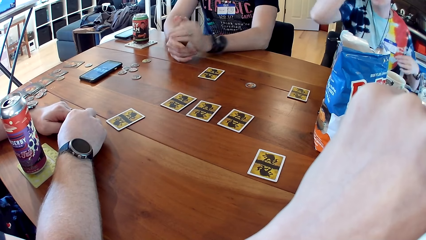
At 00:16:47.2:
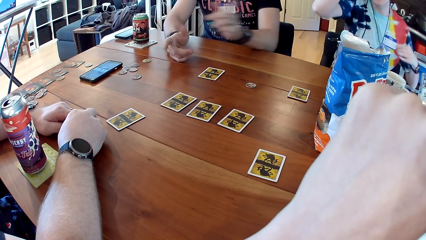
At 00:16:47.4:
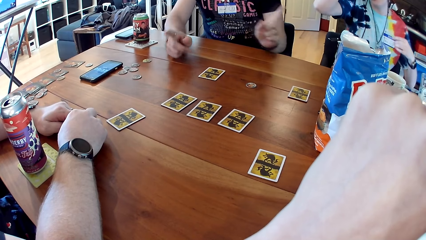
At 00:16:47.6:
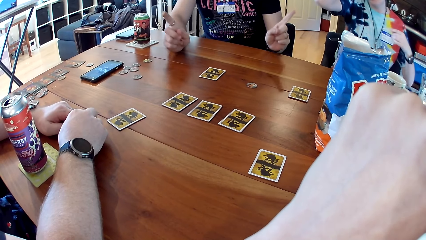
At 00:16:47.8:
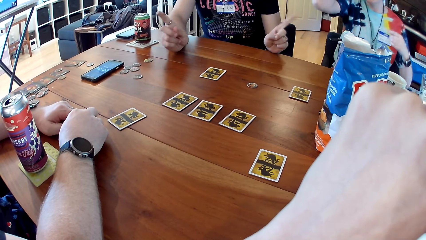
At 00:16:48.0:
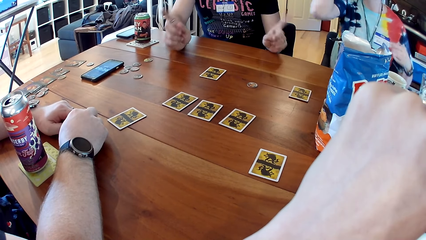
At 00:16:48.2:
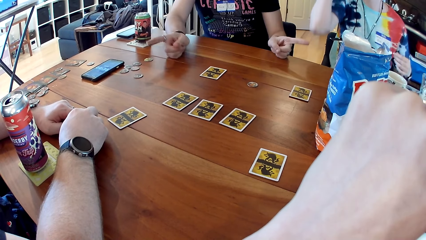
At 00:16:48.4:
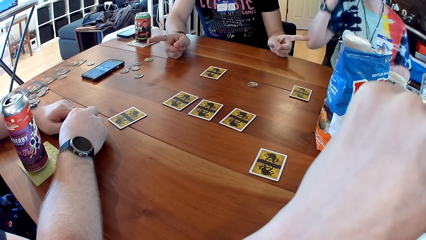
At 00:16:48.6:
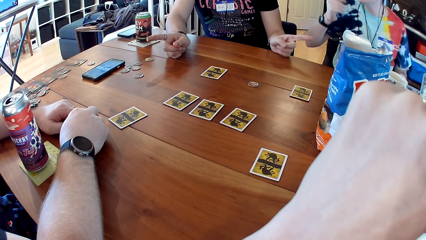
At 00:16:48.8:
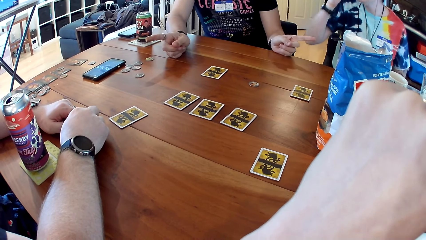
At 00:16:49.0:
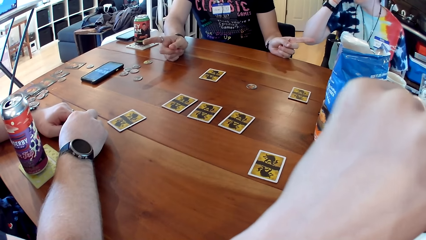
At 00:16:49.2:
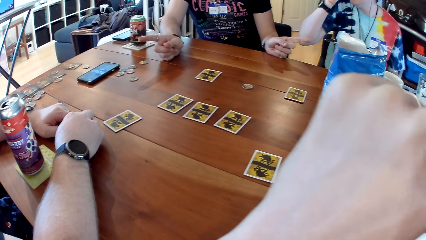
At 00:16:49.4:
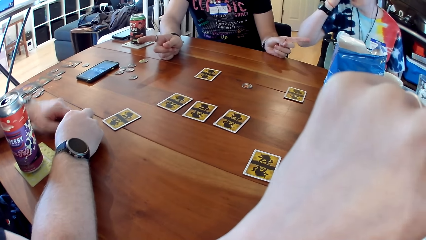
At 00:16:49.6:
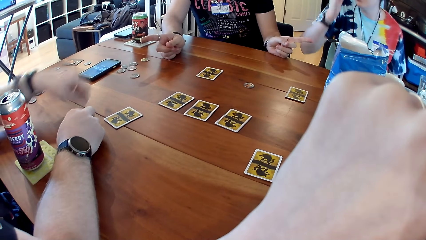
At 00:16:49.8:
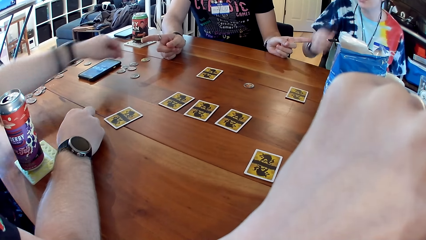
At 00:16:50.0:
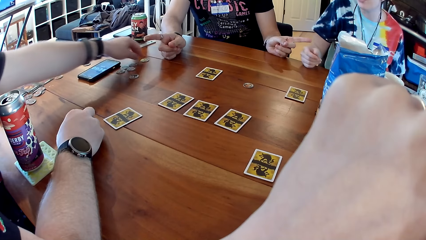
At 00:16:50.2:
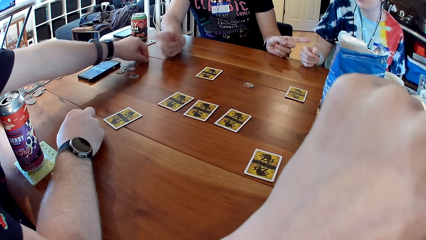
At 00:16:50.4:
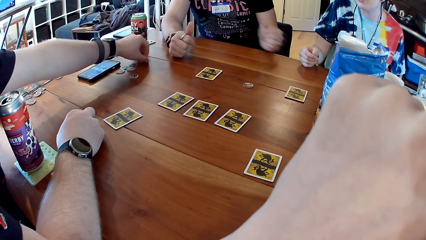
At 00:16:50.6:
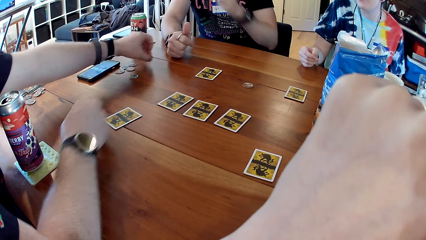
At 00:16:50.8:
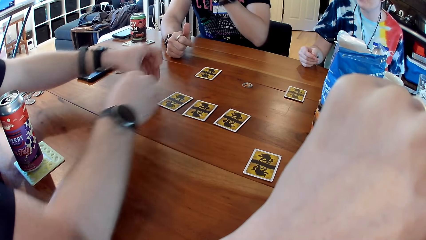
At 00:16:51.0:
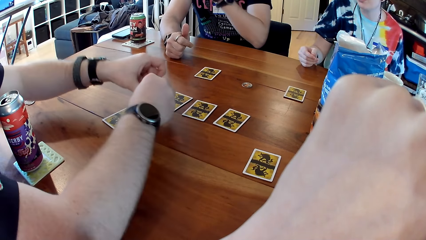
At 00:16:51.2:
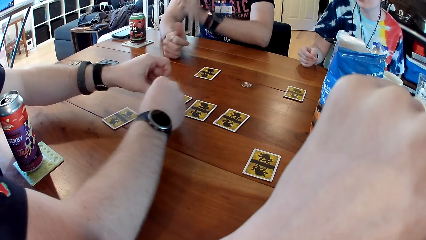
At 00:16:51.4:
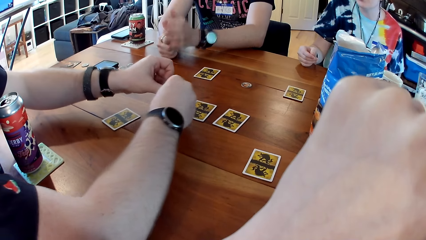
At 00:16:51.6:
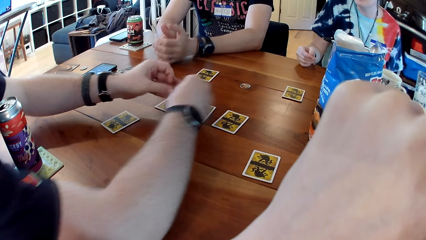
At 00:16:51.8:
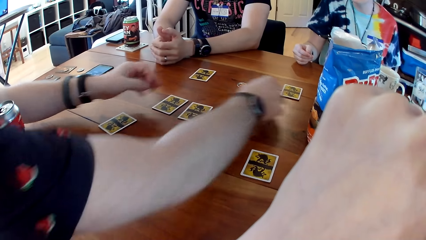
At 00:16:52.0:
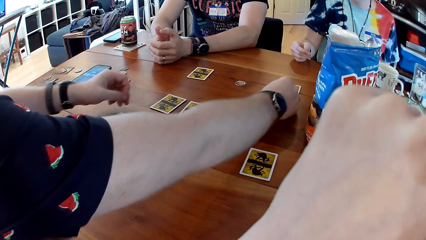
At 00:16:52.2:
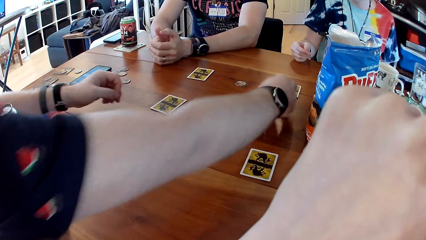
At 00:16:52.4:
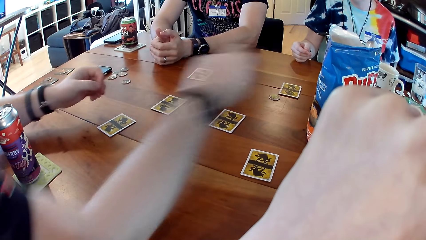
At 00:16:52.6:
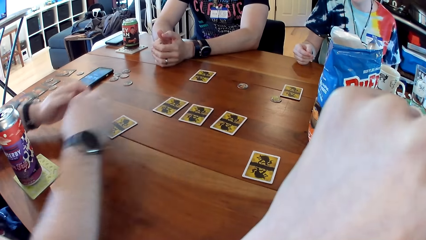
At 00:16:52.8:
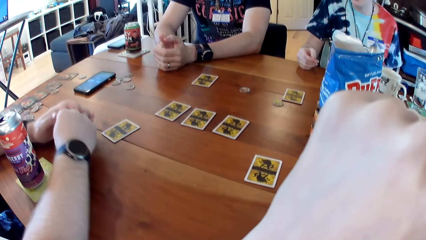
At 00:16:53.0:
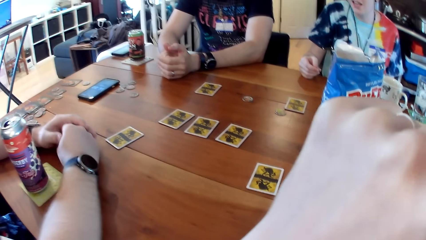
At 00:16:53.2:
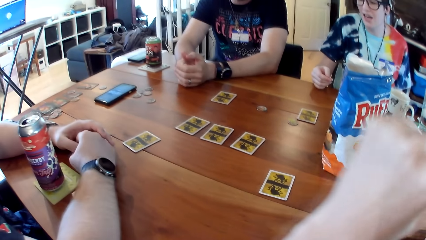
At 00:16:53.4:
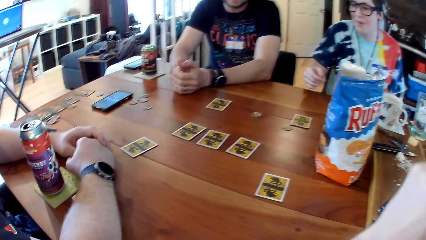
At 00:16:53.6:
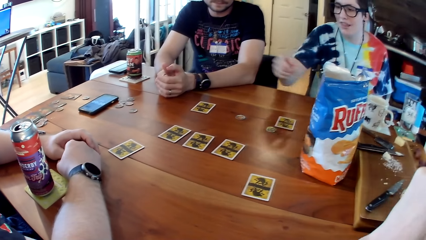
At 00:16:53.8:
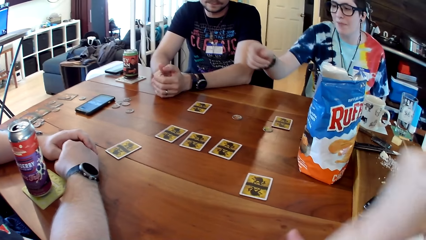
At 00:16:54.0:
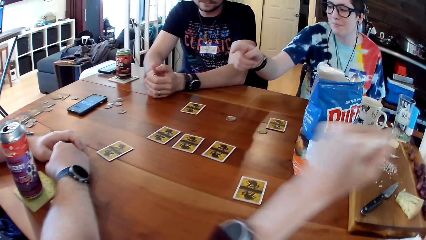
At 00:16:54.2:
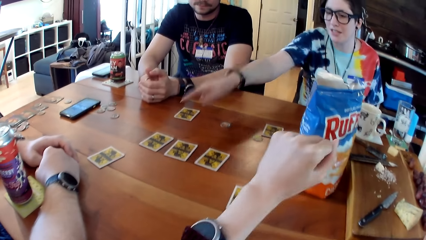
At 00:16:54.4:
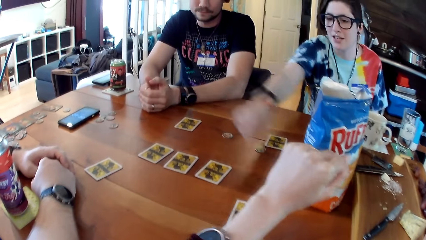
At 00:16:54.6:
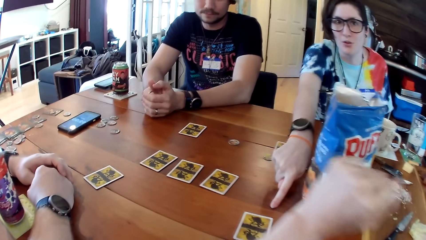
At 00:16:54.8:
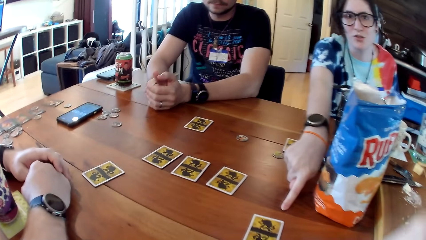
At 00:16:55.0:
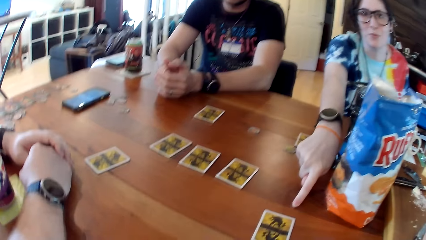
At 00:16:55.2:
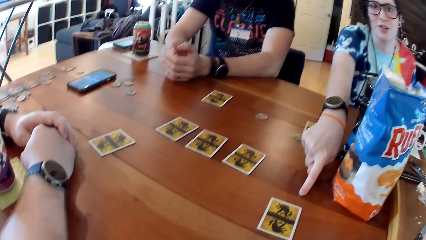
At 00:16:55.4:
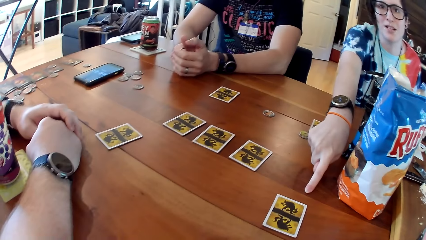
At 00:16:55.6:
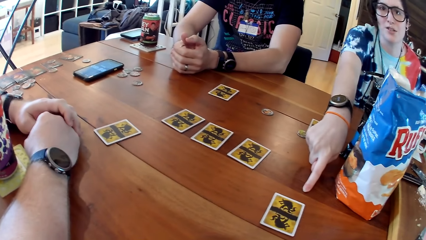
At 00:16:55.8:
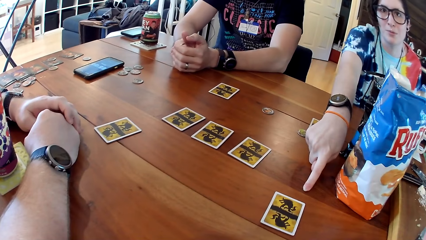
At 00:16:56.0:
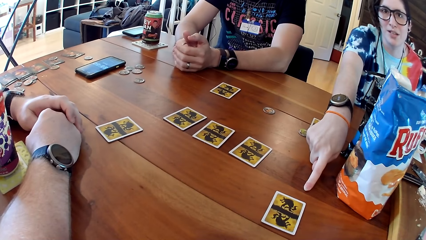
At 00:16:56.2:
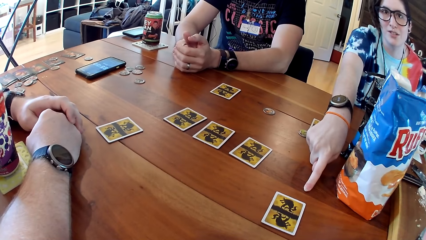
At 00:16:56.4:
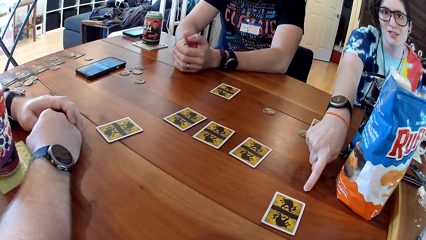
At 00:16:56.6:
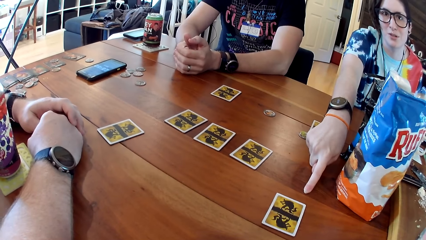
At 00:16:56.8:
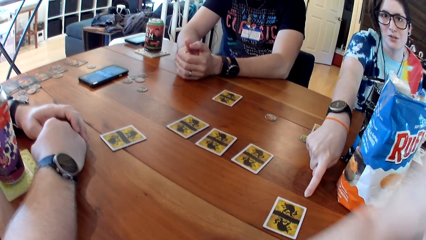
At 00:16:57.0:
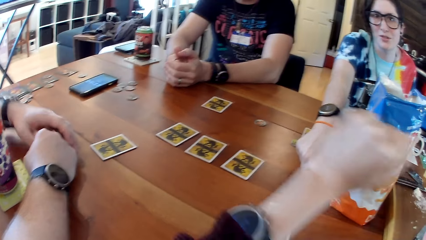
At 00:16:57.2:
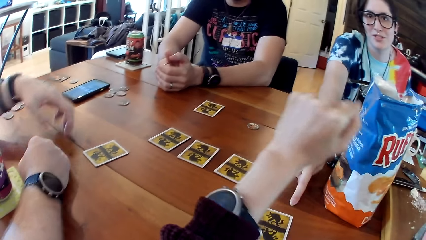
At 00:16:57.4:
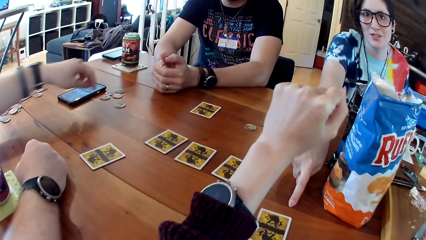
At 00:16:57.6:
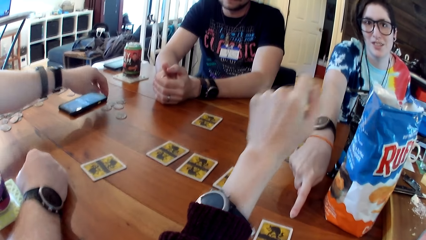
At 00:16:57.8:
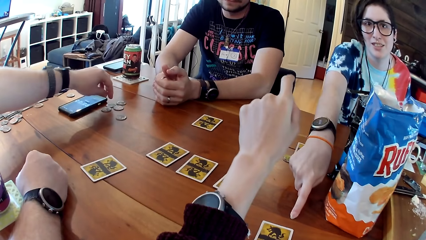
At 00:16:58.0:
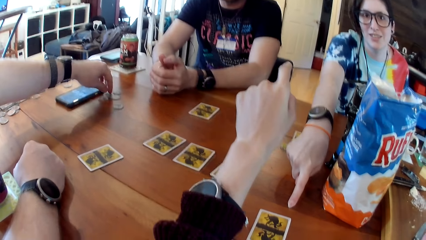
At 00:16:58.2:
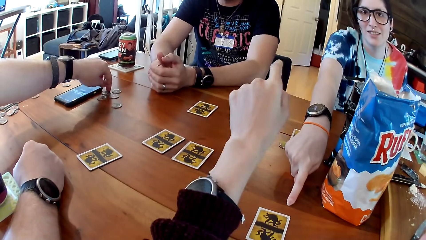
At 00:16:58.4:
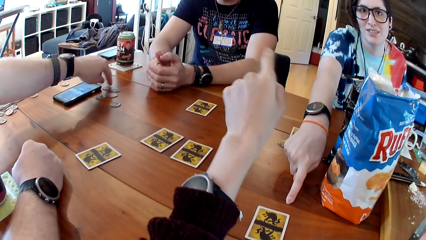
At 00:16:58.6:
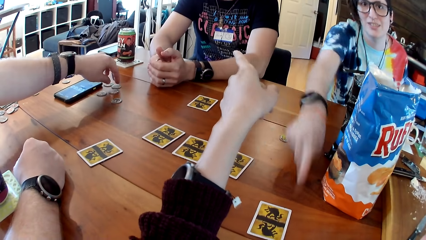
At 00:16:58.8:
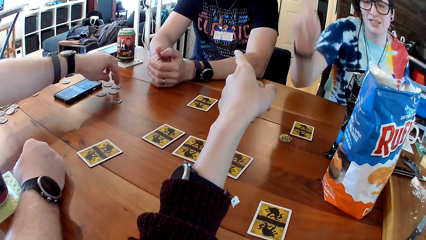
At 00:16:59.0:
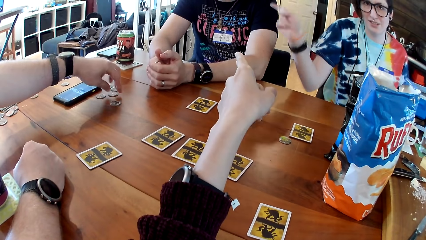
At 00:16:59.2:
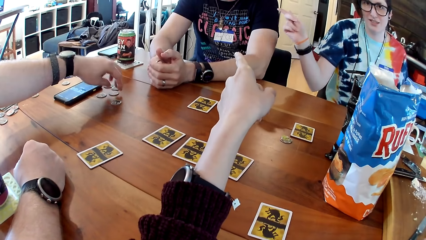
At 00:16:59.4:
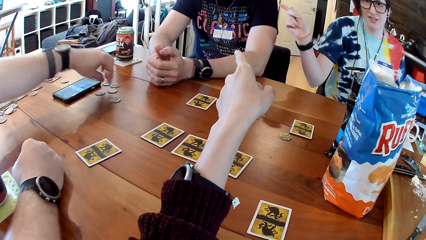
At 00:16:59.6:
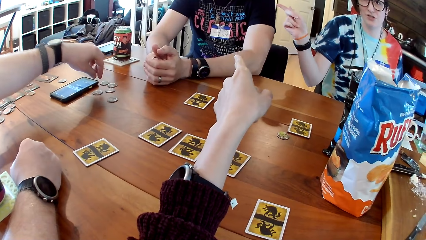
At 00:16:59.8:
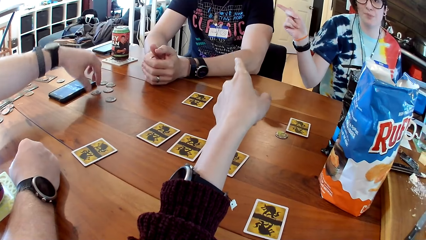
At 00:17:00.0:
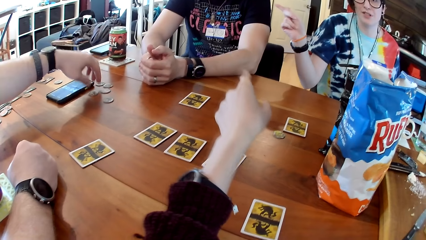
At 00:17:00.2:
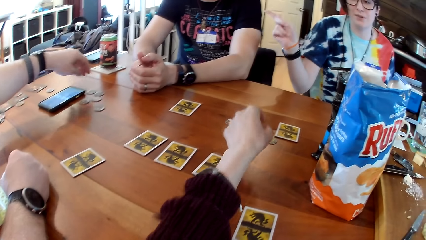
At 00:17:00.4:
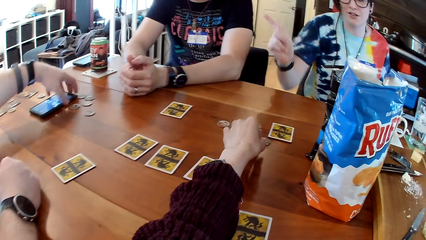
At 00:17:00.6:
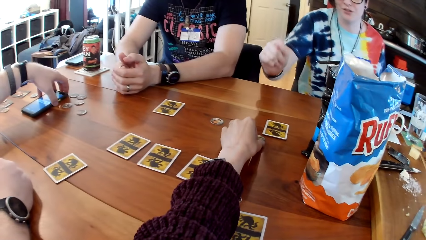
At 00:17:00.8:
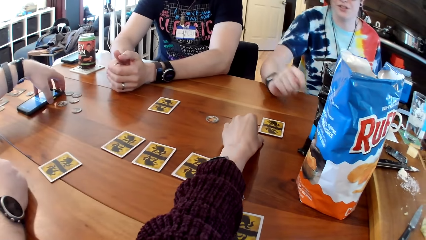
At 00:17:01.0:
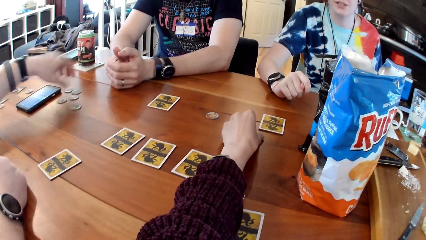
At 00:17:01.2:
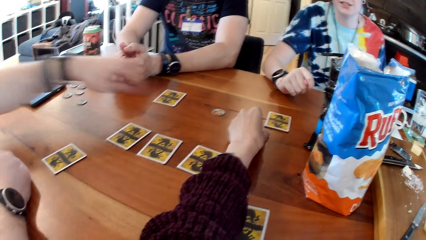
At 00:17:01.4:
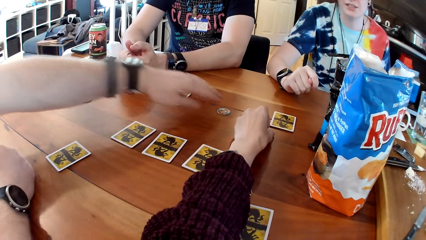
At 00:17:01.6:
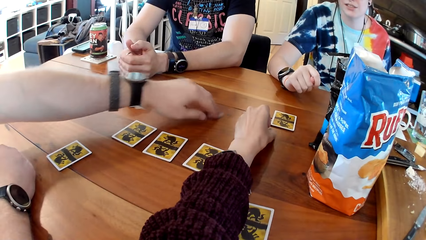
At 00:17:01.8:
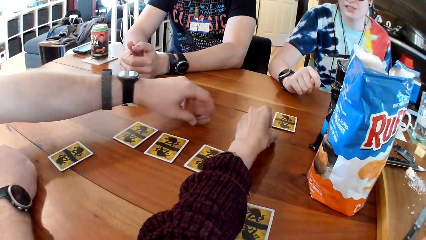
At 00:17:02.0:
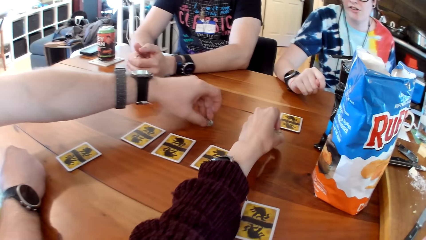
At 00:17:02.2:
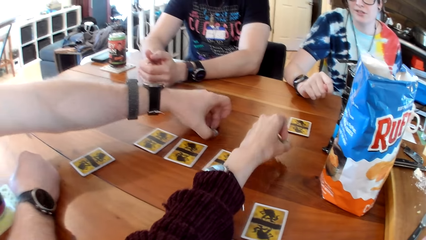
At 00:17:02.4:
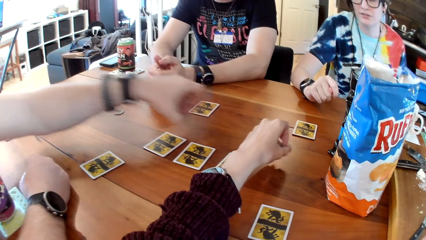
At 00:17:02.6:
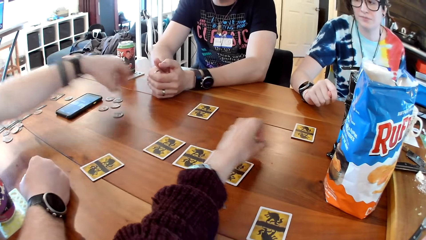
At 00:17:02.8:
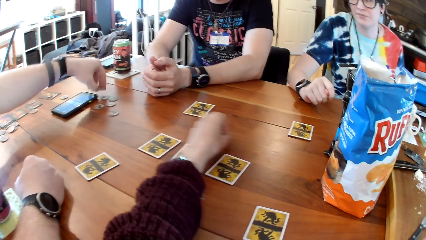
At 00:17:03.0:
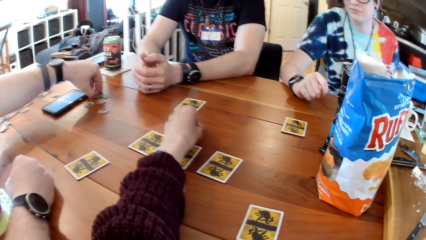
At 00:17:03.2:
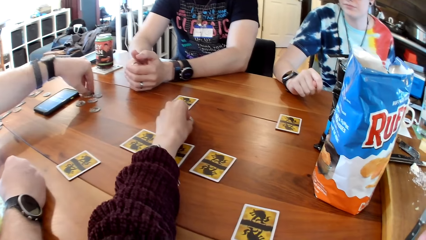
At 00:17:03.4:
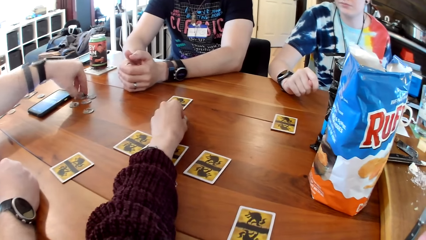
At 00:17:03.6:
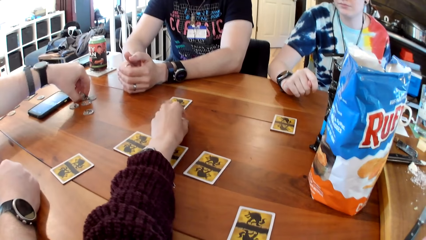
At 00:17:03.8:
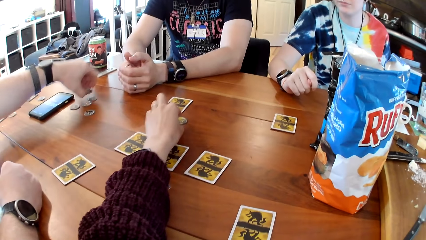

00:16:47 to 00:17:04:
A man moves a token on the table with both hands. Another man picks something from the table. A woman interacts with the camera wearer, the first man and the other man at the table. The woman places her right hand onto the table. The camera wearer points at a man. The first man places his left hand onto the table. The camera wearer moves a token on the table with her left hand. The first man moves tokens on the table with his left hand.
